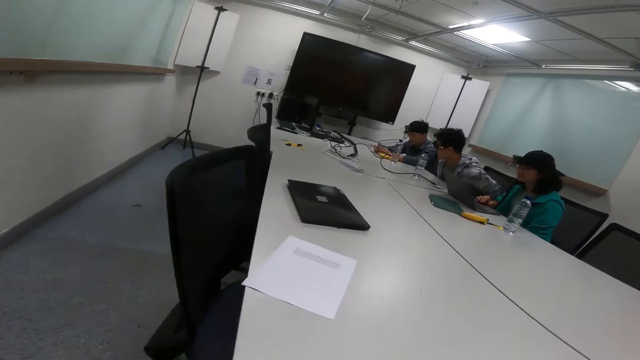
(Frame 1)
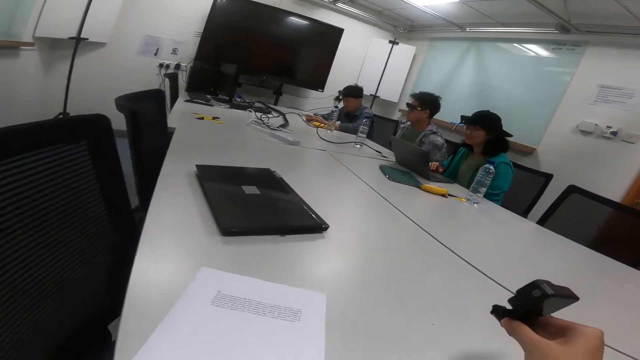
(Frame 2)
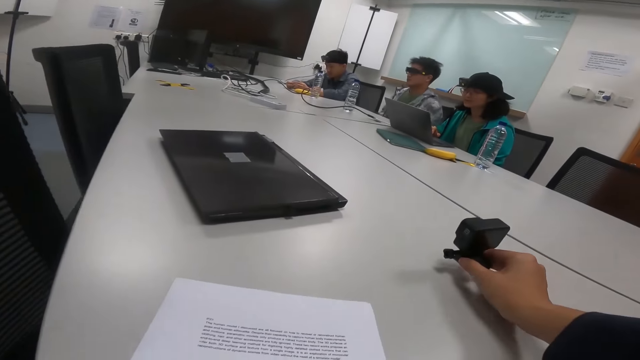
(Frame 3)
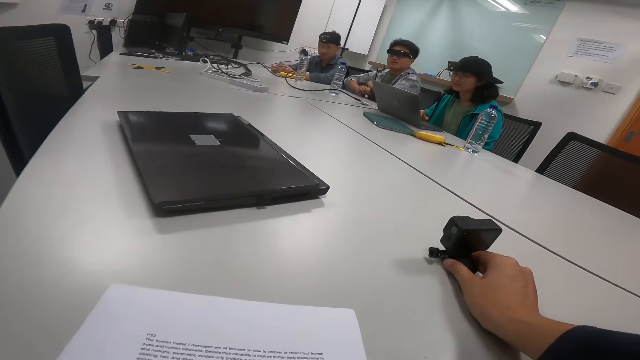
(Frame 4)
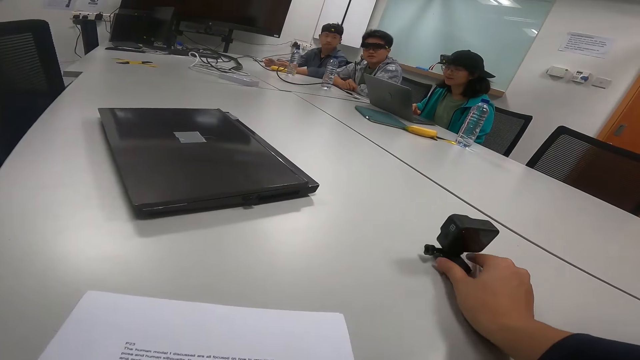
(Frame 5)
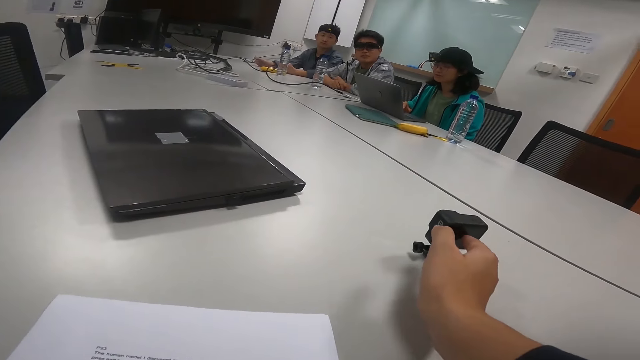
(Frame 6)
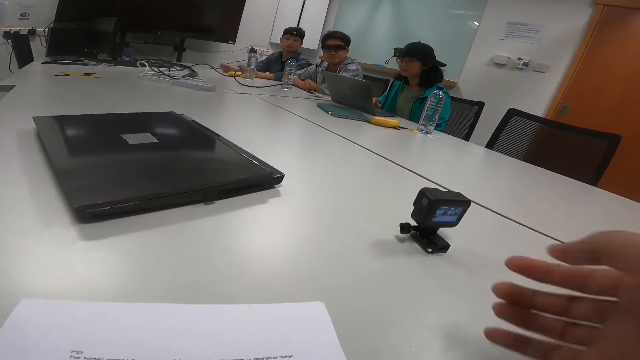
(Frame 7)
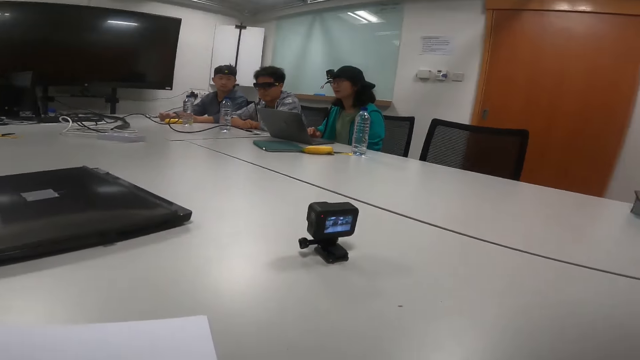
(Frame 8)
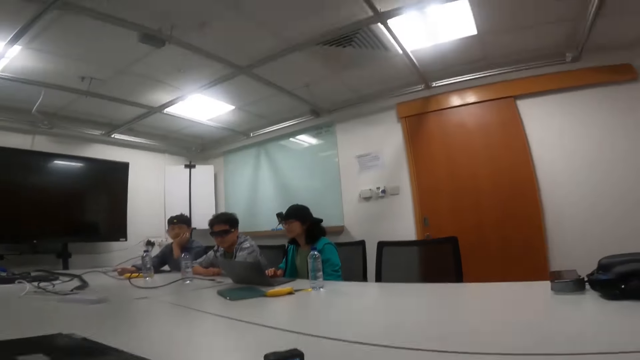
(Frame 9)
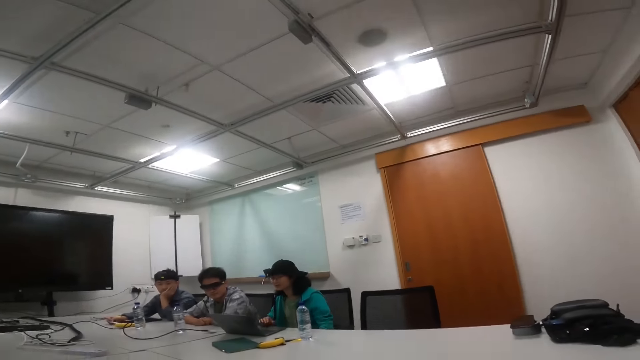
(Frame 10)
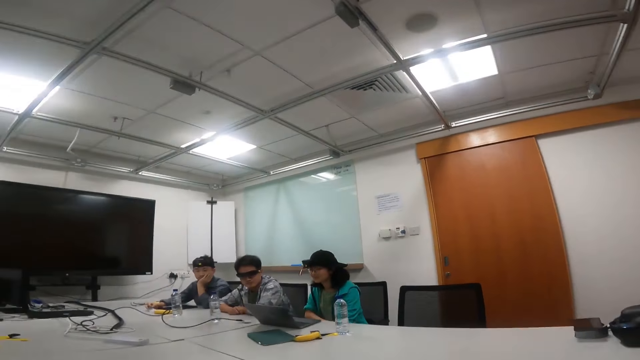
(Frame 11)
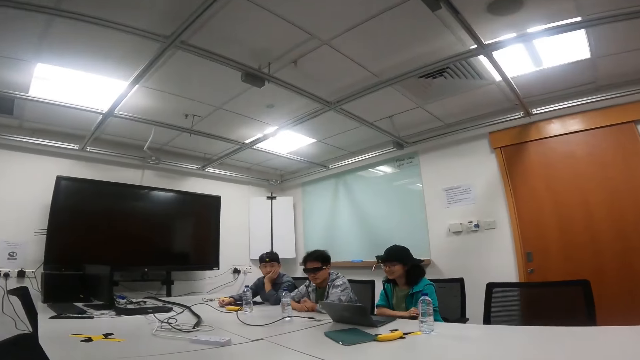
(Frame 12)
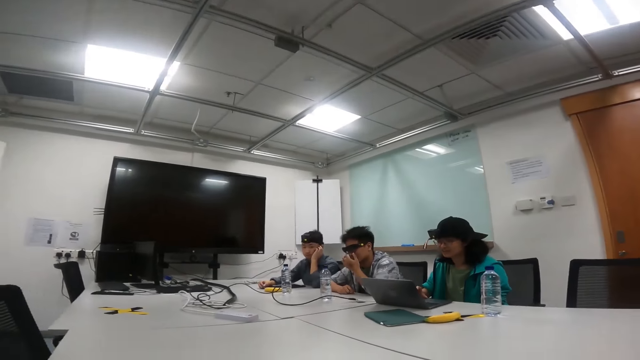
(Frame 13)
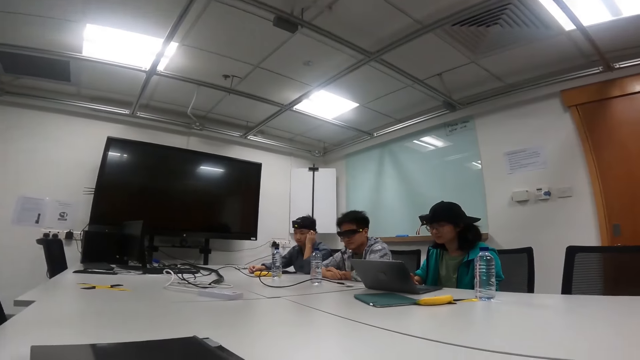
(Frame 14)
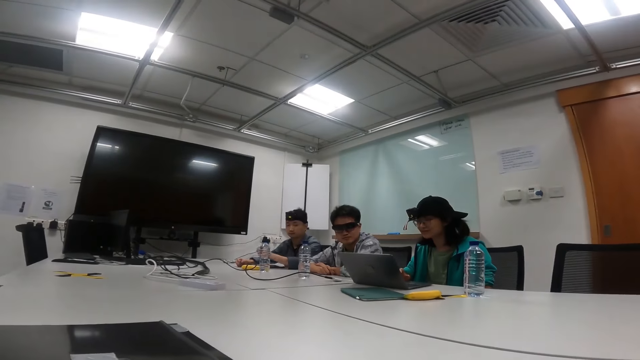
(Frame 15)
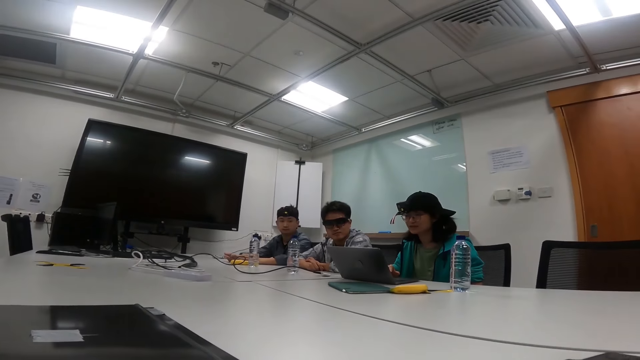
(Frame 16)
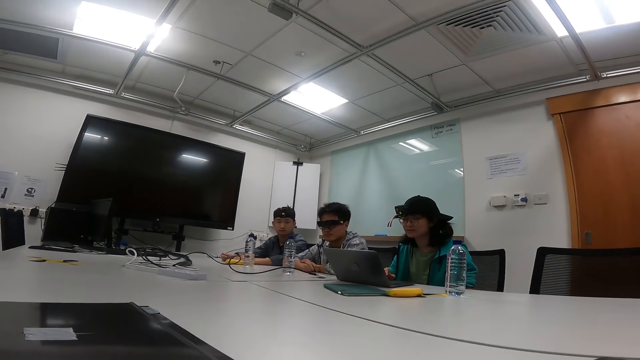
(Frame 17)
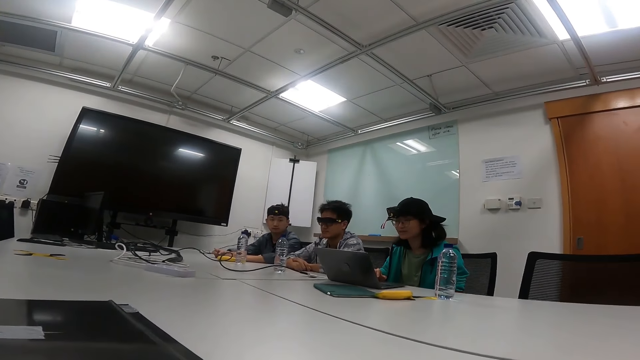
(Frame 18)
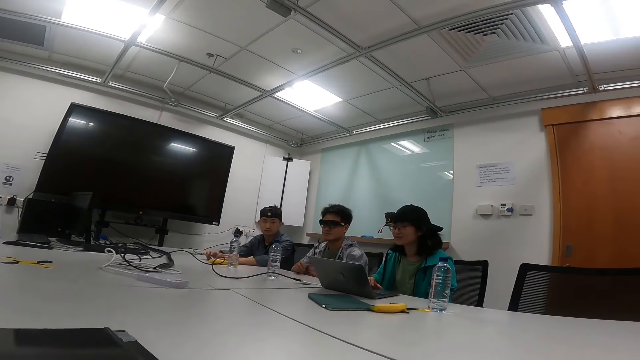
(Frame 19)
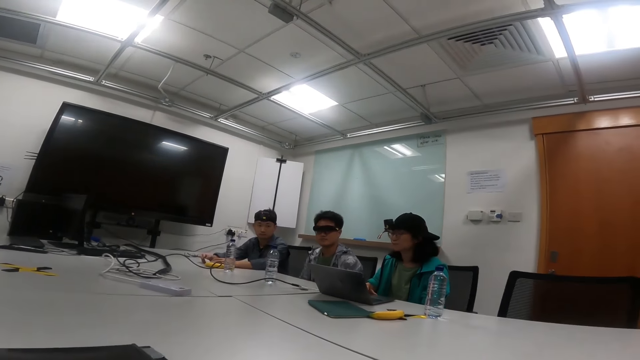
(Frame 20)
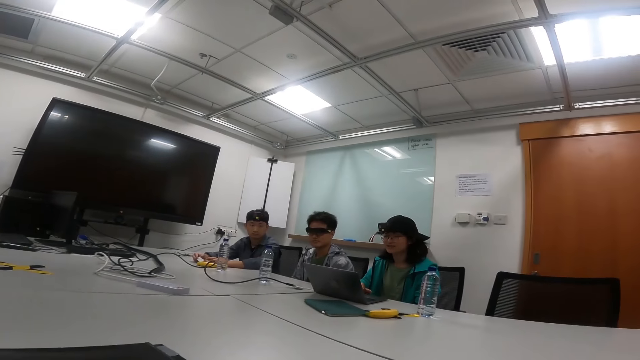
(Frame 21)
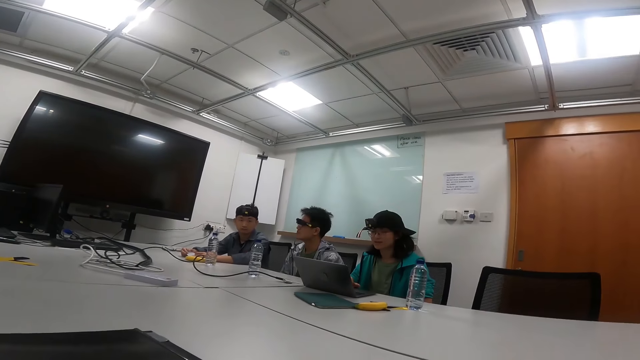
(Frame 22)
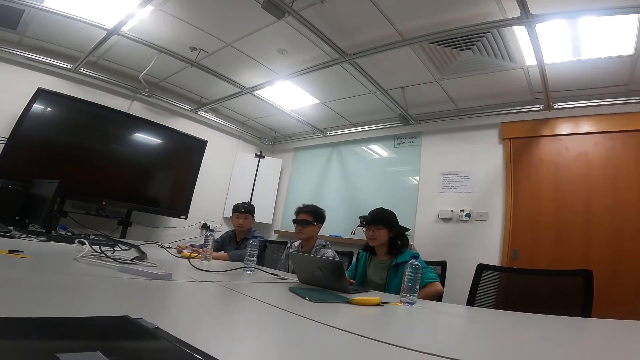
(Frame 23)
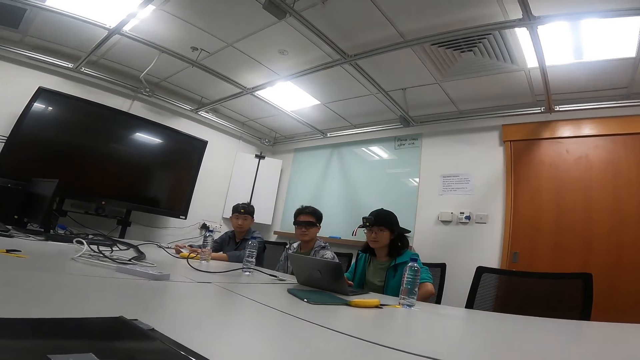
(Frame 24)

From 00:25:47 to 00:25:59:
The camera wearer puts the video recorder on the table. They tap the video recorder on the table. They stare at the people in the meeting room. A person talks in the meeting room.

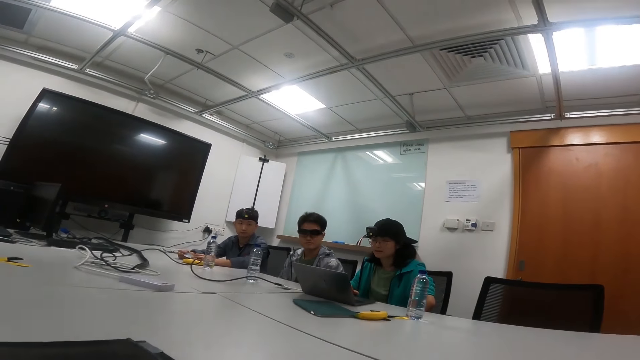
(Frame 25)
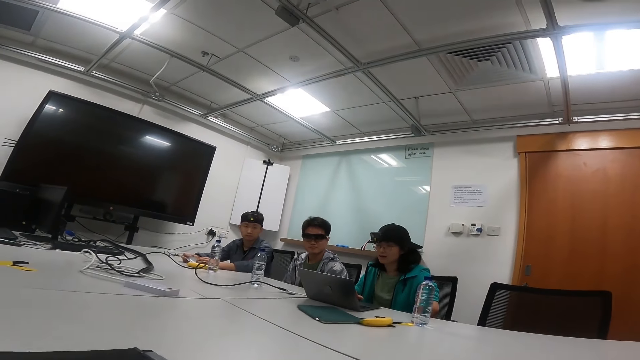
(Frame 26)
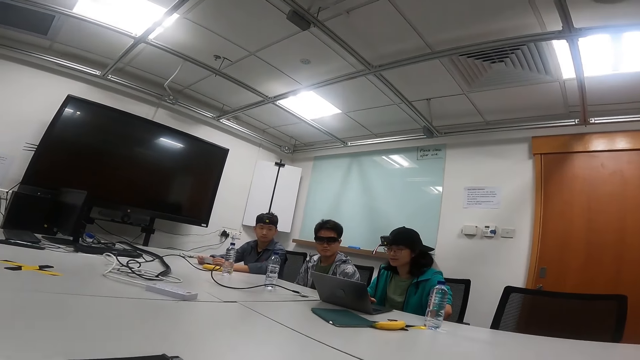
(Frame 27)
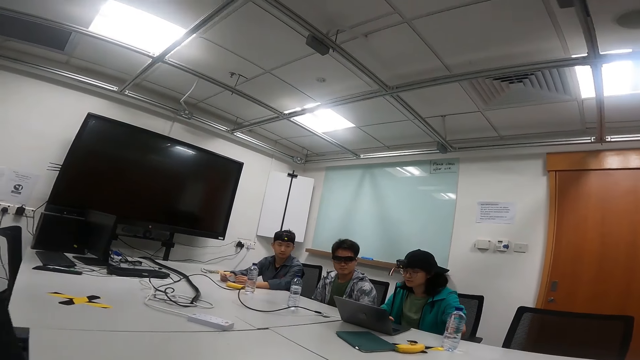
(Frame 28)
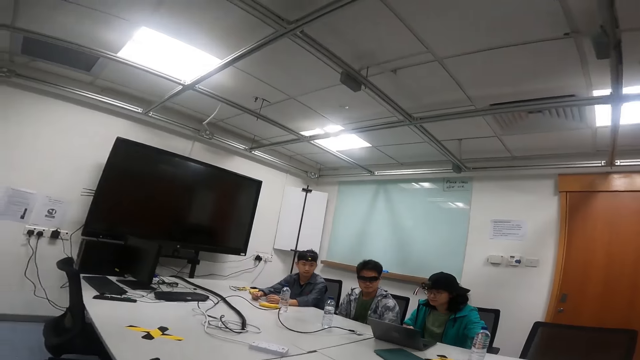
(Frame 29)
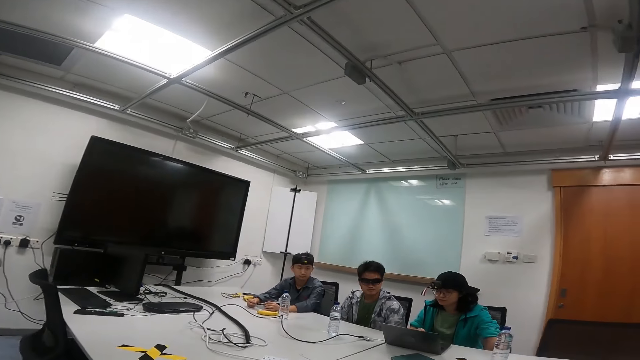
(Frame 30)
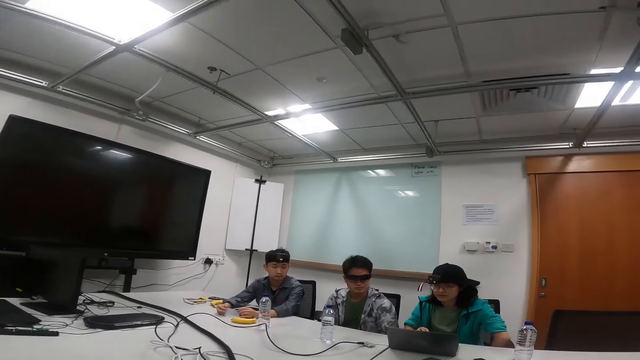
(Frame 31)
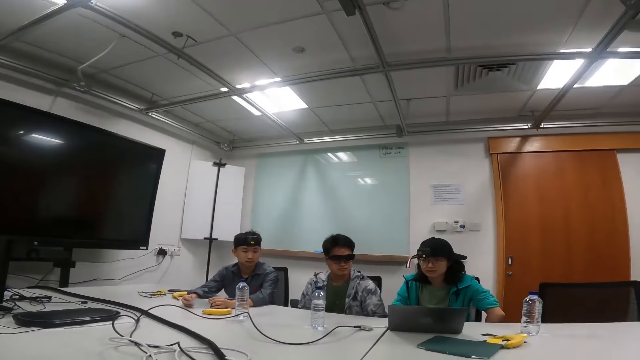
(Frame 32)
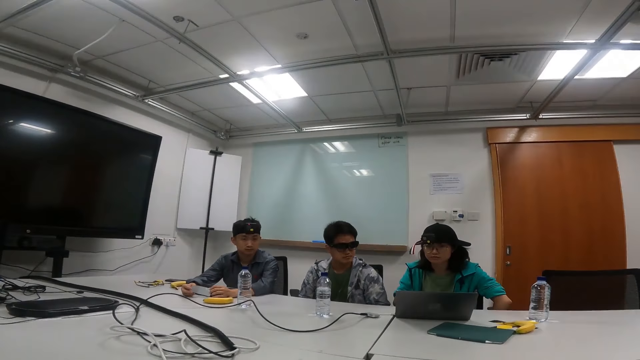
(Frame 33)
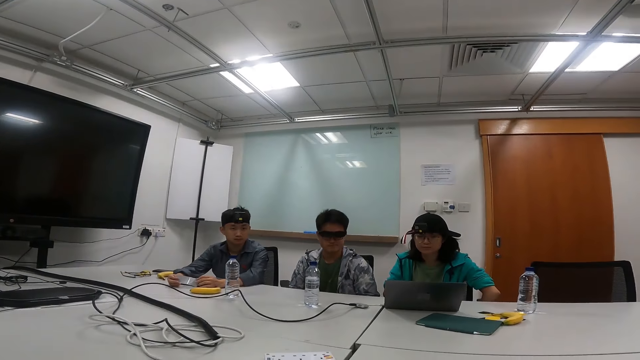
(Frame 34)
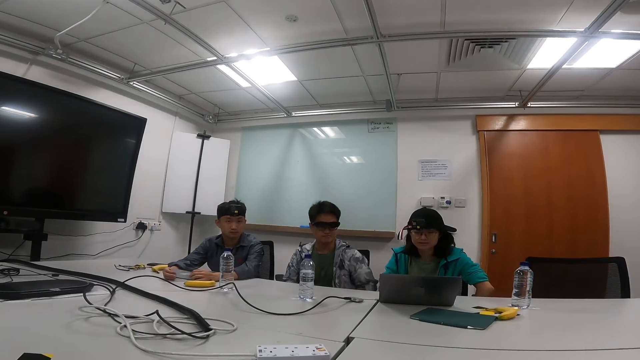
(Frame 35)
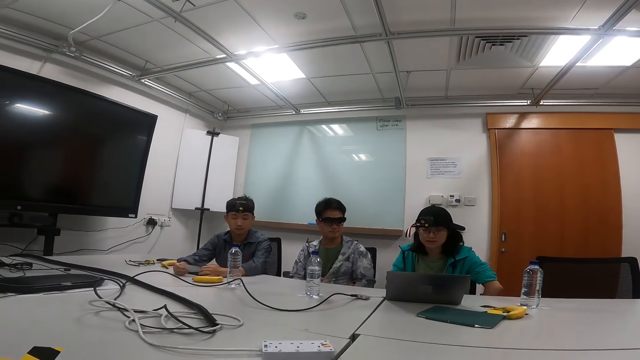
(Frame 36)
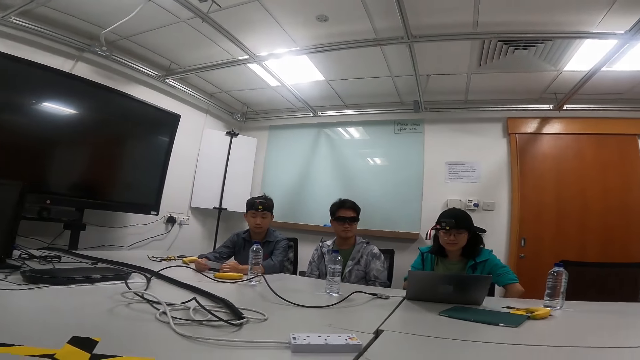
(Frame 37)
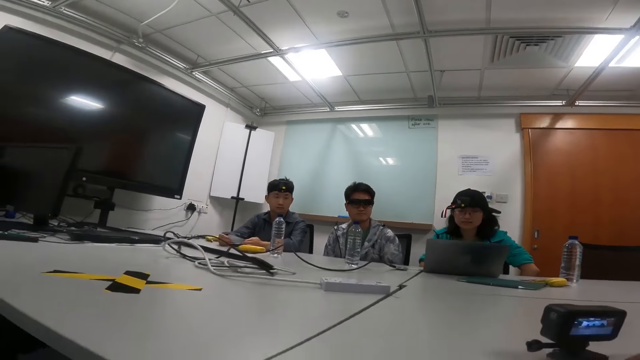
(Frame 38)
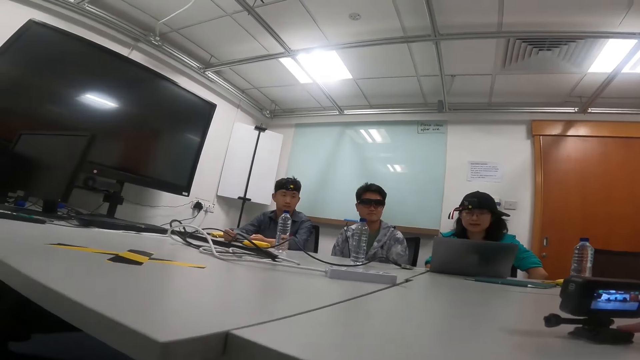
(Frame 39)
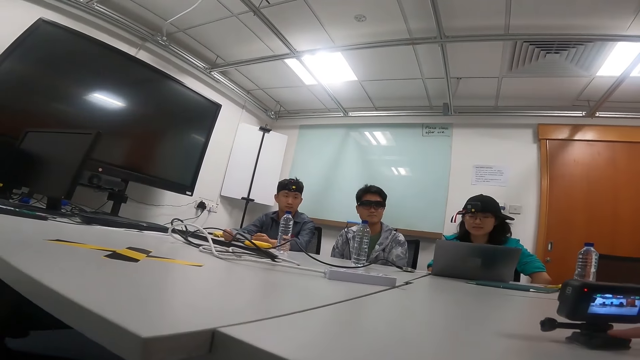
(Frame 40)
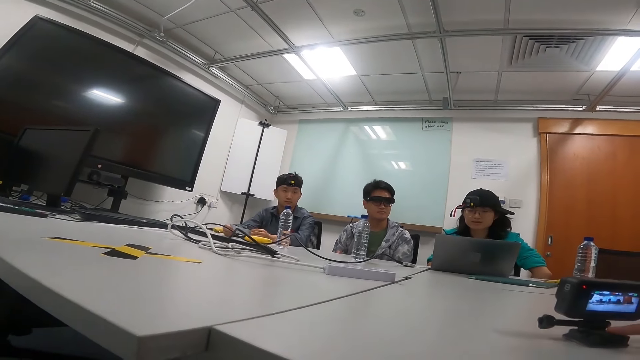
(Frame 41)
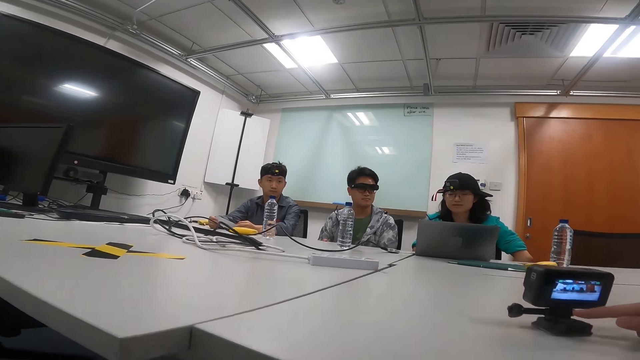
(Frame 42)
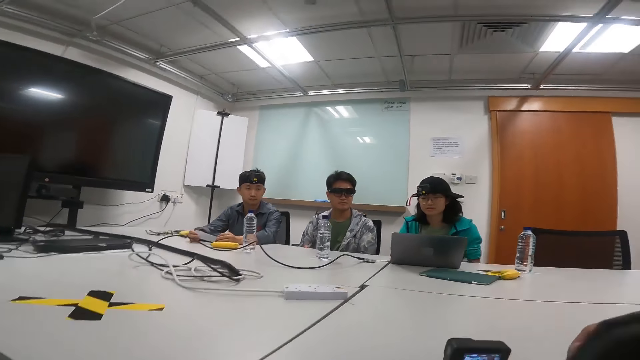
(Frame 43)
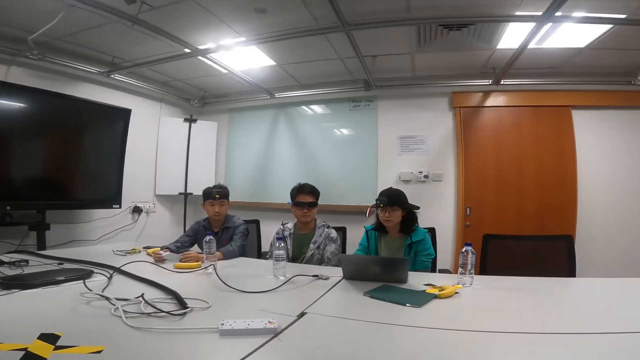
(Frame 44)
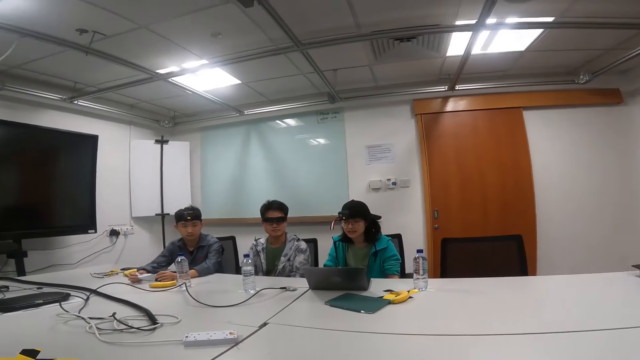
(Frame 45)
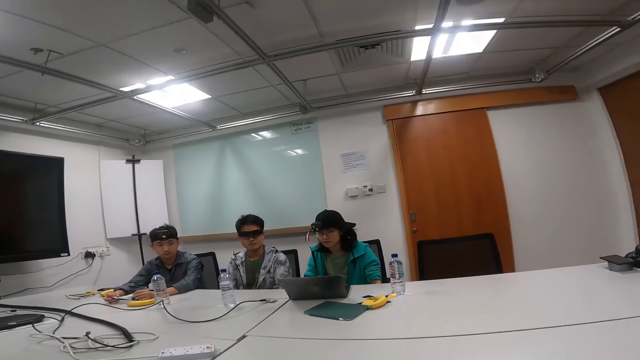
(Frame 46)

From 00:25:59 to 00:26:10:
The camera wearer points at the video recorder. A person talks in the meeting room.
